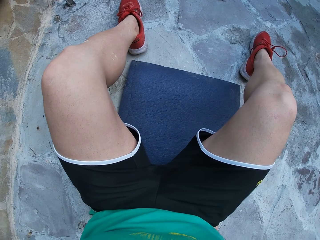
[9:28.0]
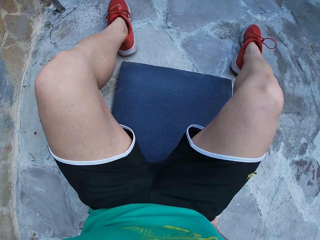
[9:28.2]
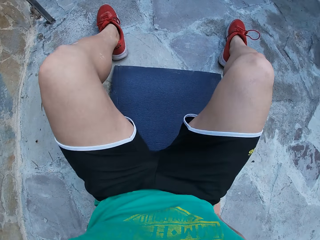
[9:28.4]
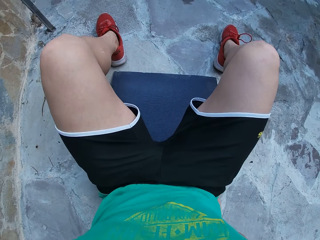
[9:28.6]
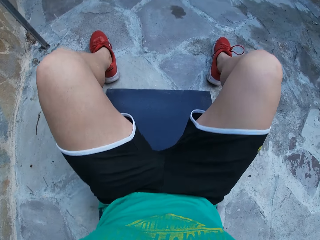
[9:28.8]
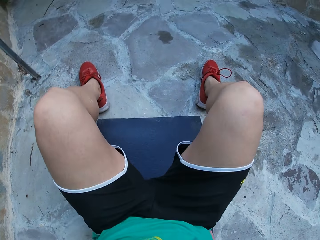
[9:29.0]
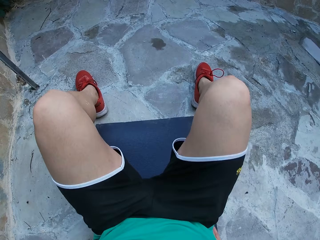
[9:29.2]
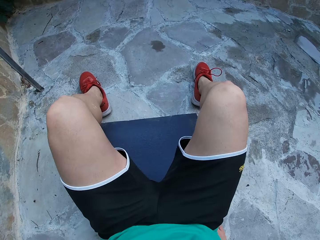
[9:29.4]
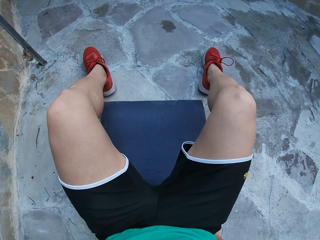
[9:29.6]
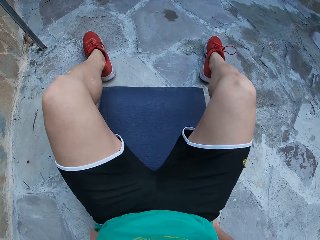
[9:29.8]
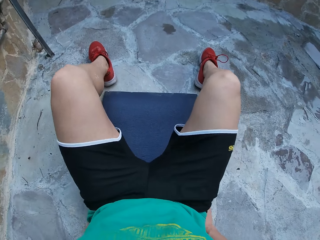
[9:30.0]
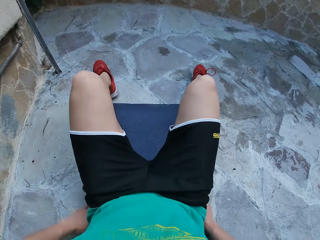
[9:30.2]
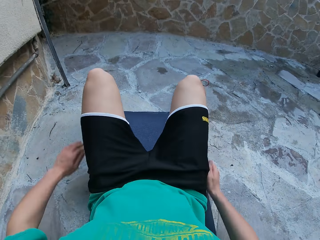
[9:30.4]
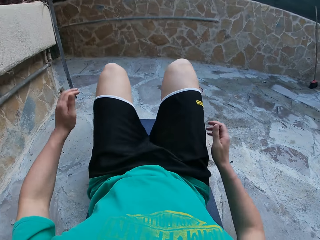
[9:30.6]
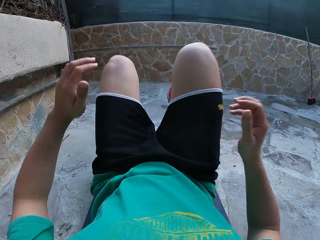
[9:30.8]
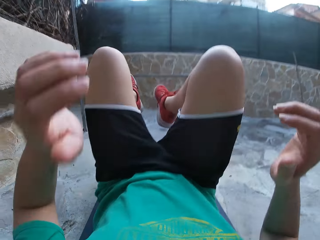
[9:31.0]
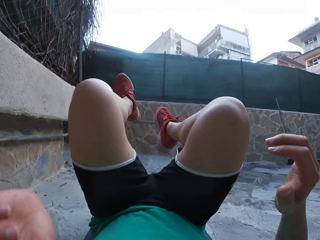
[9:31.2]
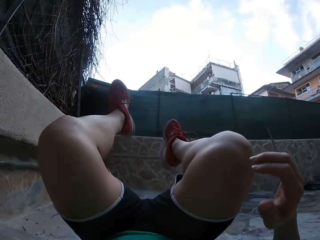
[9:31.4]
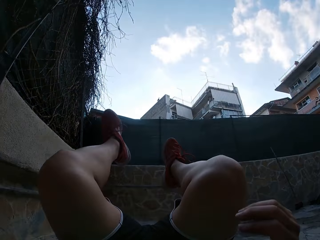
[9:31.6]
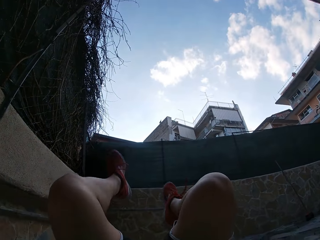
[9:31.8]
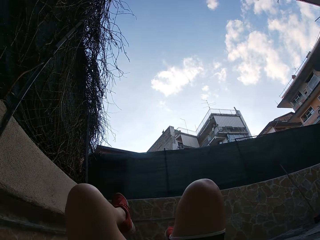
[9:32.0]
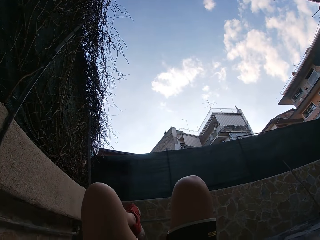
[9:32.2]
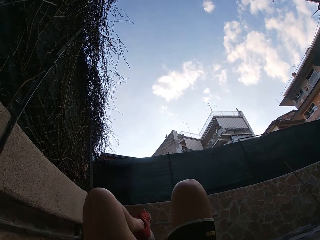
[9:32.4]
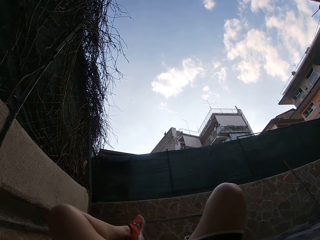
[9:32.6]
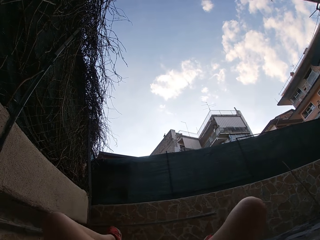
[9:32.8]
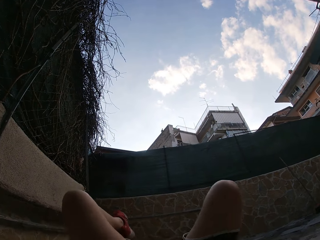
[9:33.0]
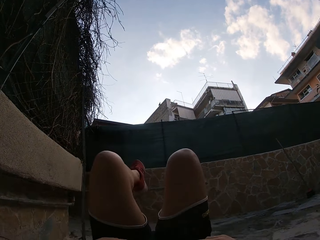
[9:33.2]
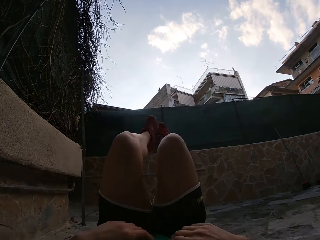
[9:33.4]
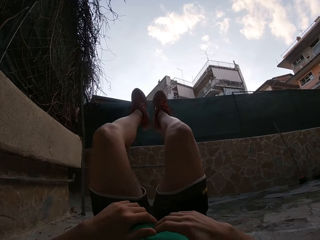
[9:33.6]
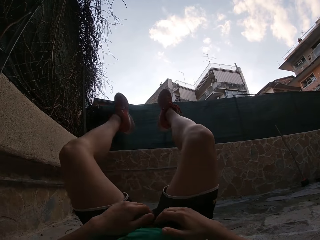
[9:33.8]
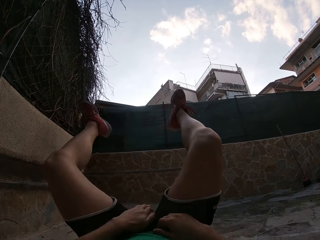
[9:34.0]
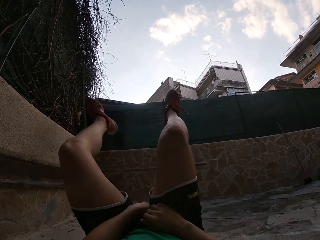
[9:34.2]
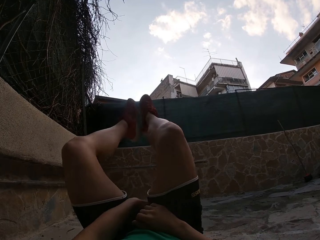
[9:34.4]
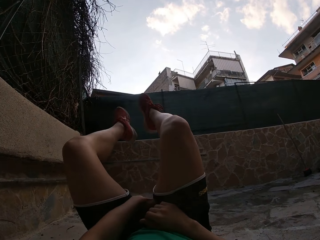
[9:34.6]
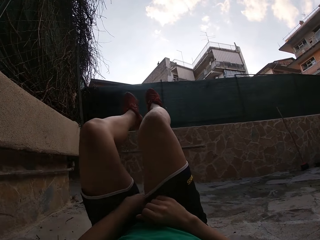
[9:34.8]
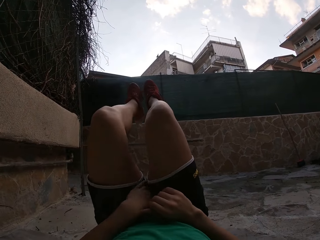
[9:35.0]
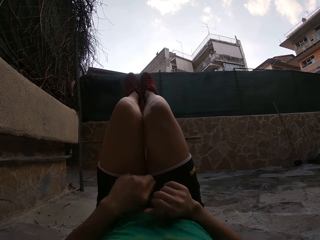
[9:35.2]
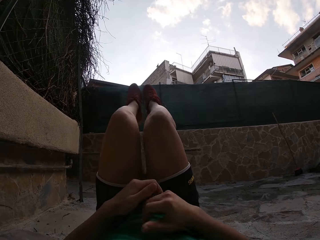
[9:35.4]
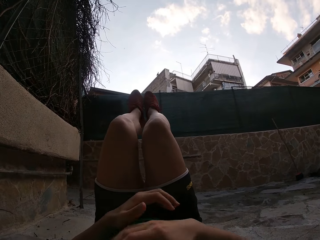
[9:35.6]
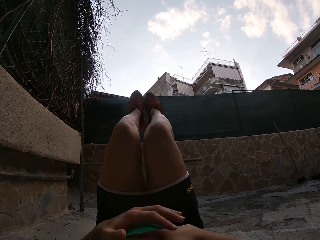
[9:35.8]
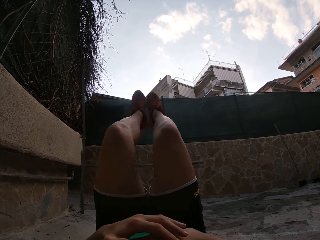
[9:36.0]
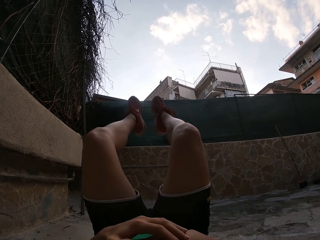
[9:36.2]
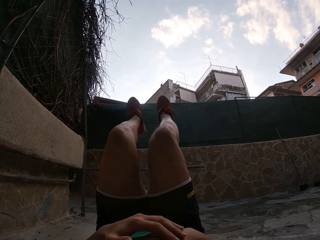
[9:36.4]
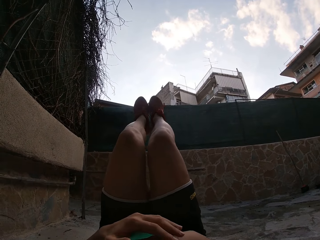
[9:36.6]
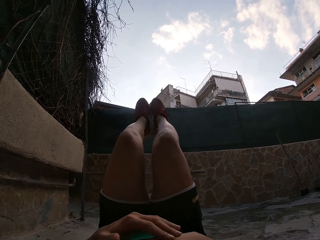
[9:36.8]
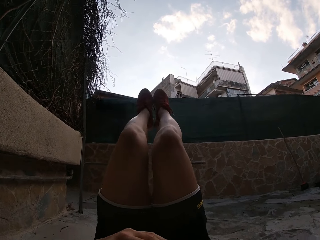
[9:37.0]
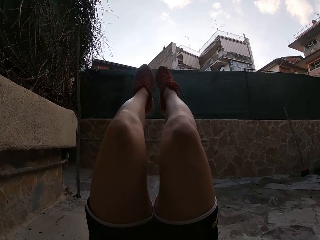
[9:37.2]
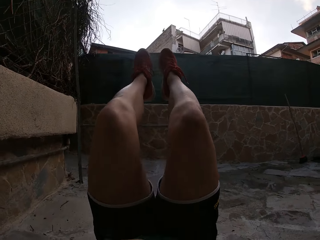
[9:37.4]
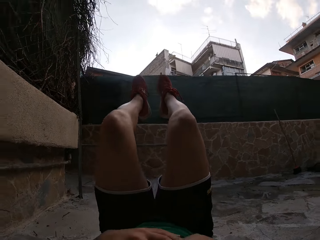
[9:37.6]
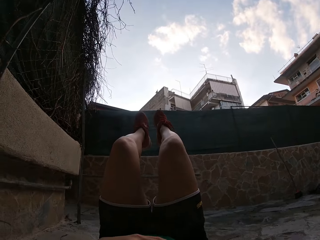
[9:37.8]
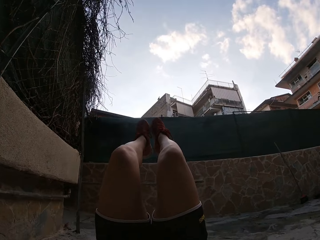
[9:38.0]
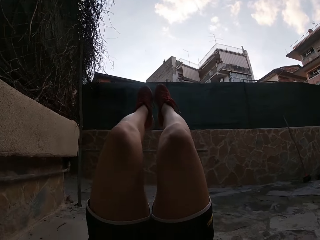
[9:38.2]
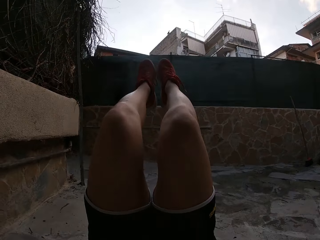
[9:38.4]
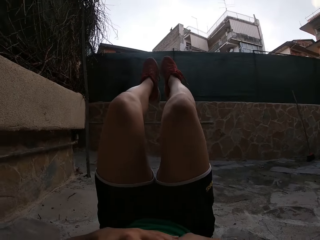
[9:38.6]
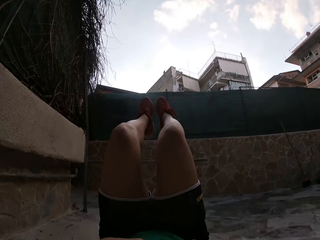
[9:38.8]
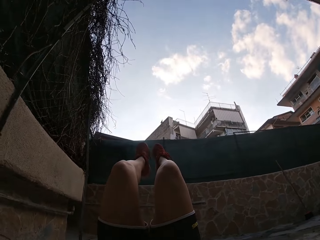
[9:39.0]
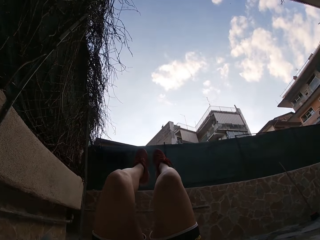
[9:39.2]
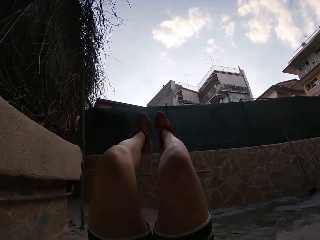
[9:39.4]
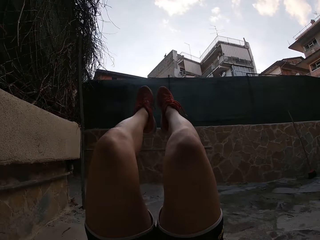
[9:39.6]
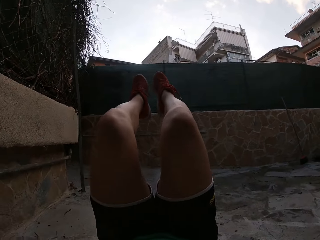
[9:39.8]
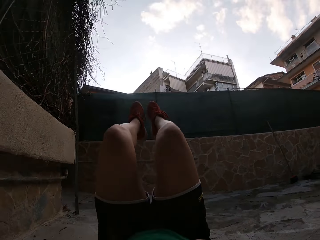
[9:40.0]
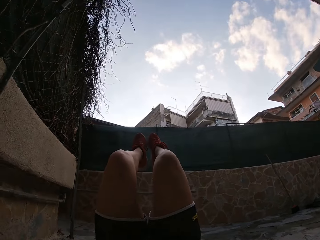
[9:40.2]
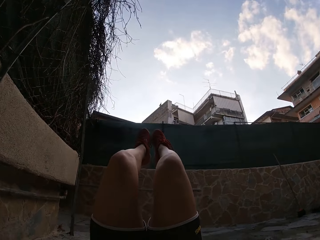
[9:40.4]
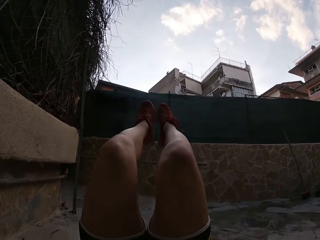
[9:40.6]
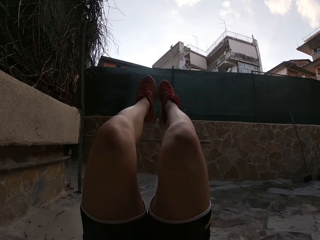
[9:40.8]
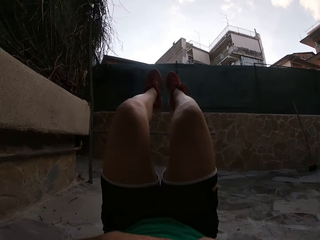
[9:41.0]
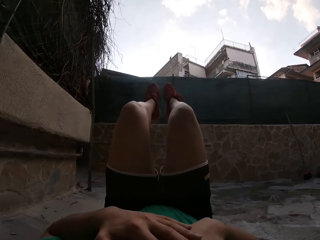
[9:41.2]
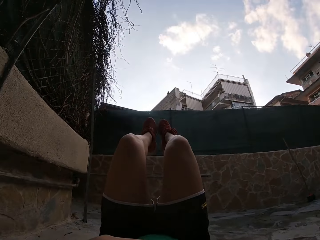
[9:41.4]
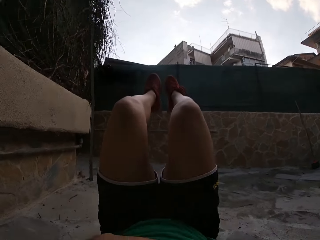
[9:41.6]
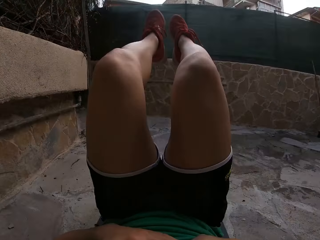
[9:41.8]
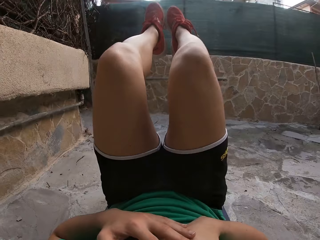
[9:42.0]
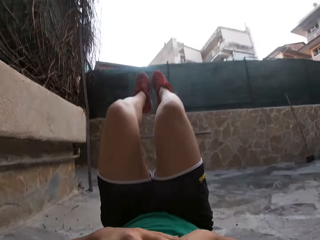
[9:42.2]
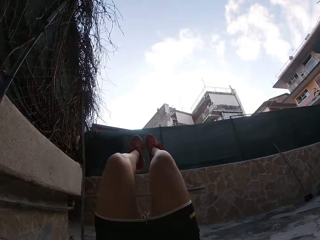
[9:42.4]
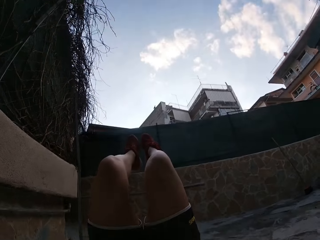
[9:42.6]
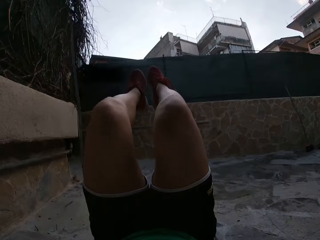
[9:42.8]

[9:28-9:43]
The camera wearer adjusts his body on the mat. He adjusts the camera with his left hand. He raises his legs together with his hands. He opens up his legs. He raises his legs upwards. He dusts both legs together. He places his hands on his chest. He does sit-ups on the mat. He raises his legs. He pulls the legs backwards. He stretches the leg outward.

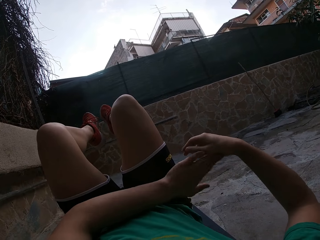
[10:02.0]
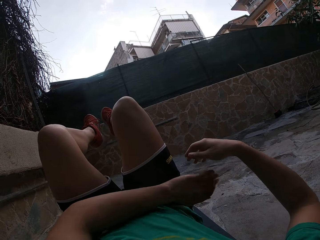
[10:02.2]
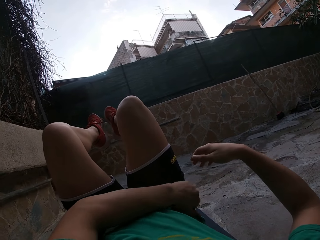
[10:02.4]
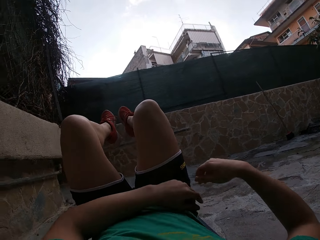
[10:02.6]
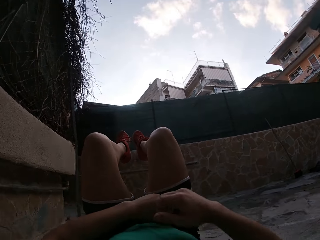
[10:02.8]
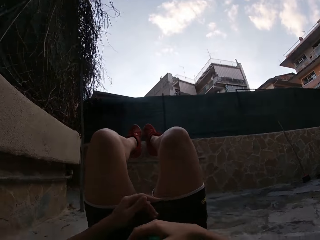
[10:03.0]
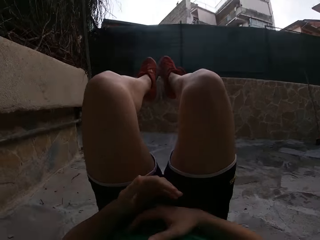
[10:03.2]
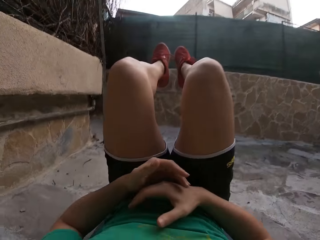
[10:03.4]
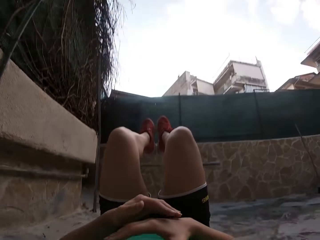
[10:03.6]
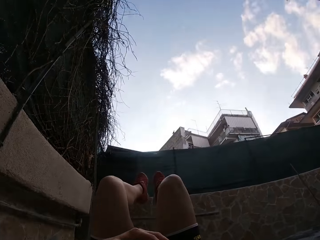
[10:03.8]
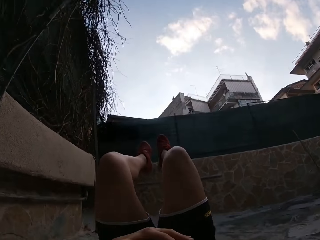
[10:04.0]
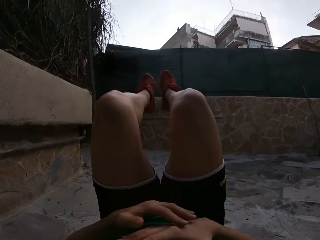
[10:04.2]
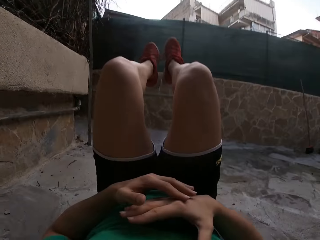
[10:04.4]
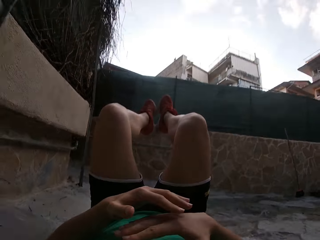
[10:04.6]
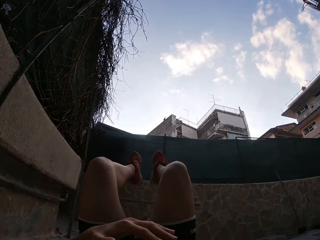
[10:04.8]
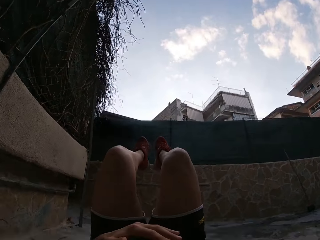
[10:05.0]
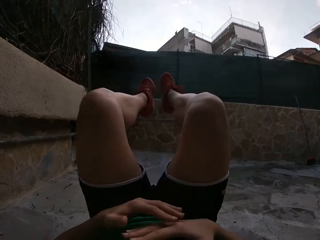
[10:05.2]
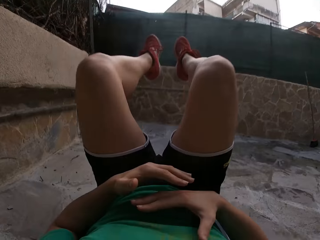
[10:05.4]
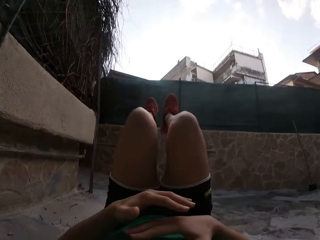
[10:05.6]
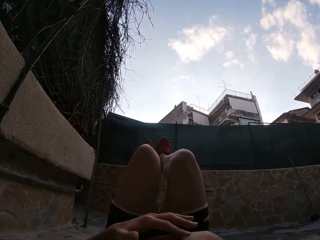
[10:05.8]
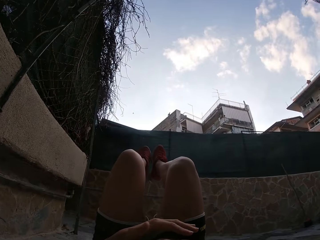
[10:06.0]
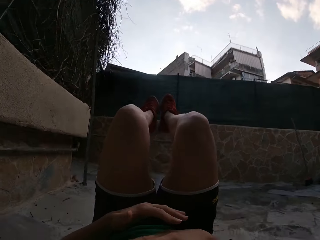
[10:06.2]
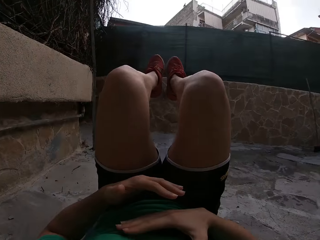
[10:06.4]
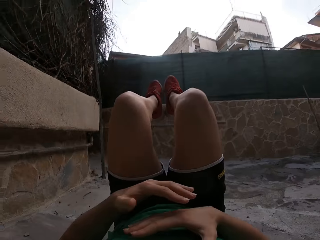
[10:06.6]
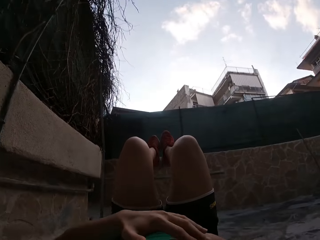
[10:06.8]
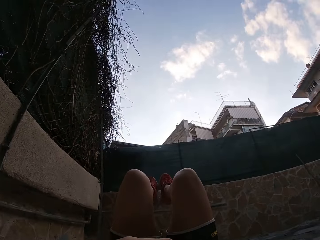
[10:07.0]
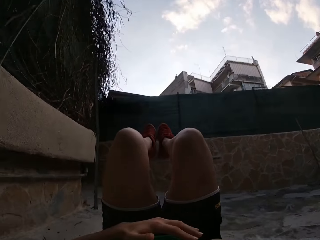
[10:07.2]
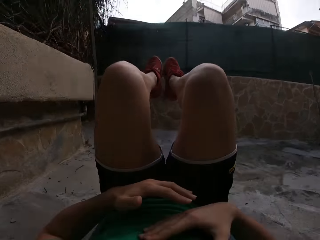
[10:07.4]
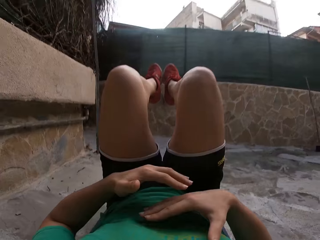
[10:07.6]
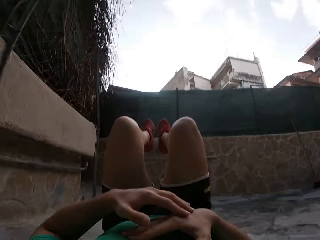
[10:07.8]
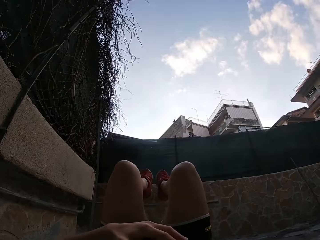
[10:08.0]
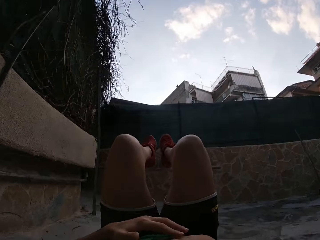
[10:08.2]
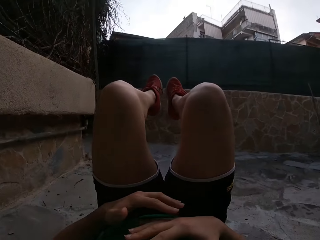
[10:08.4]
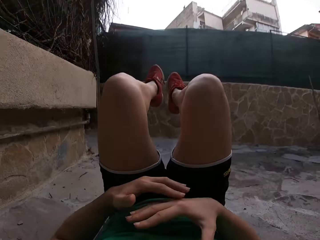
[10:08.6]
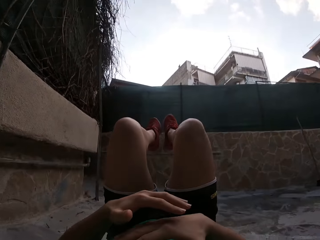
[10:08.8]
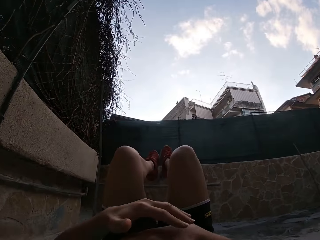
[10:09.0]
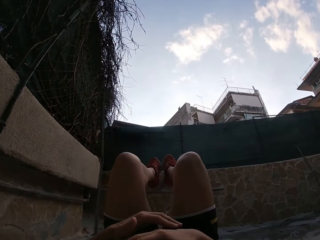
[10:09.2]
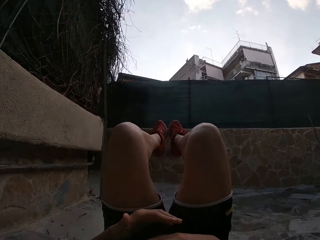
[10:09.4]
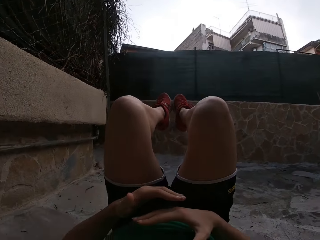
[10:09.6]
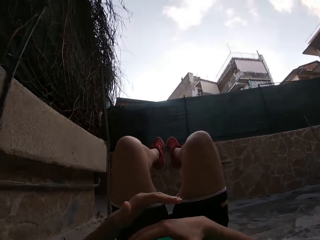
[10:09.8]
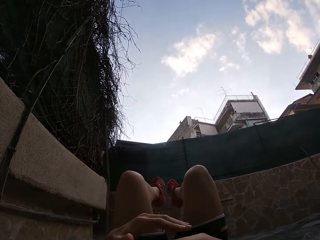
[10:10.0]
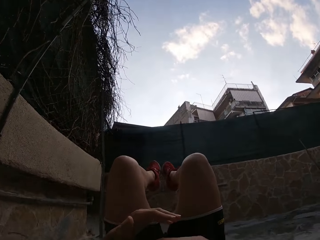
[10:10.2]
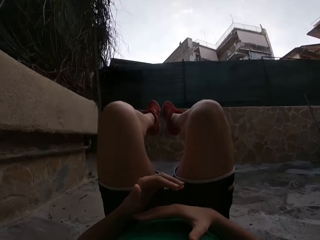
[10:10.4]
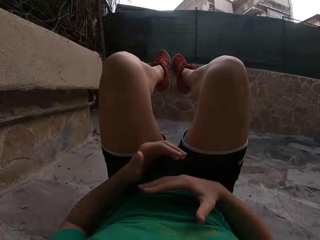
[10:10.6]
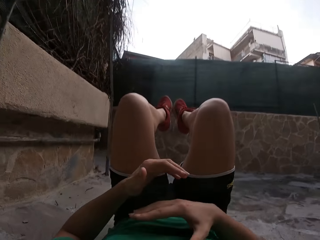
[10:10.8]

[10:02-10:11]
The camera wearer places his hands back to their original point. He stretches his legs outwards.
